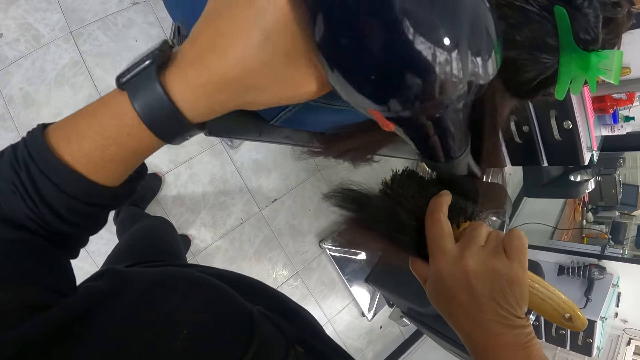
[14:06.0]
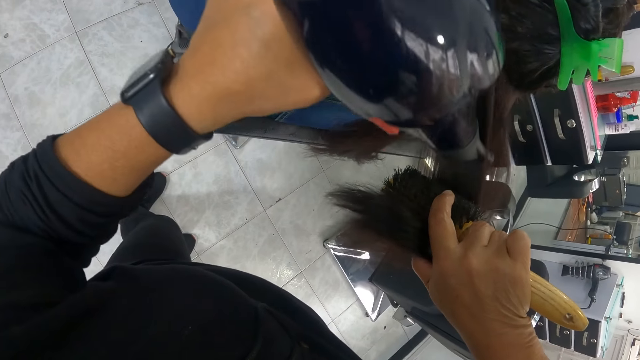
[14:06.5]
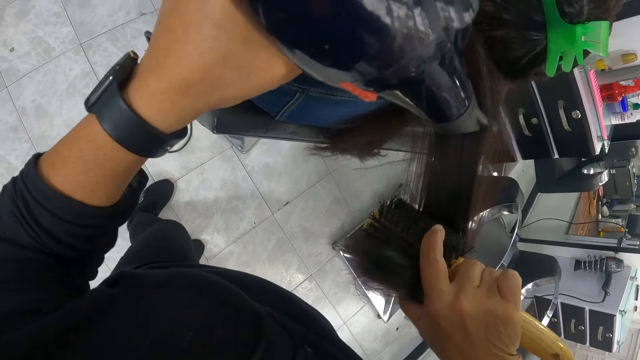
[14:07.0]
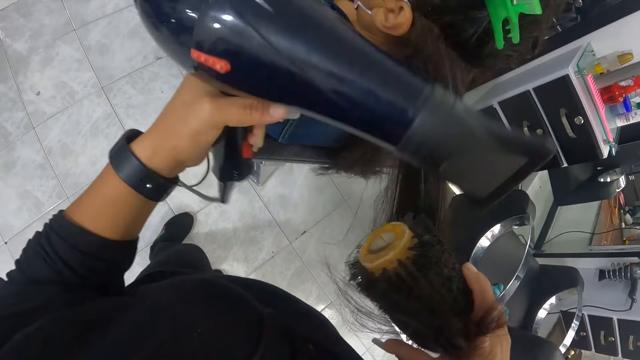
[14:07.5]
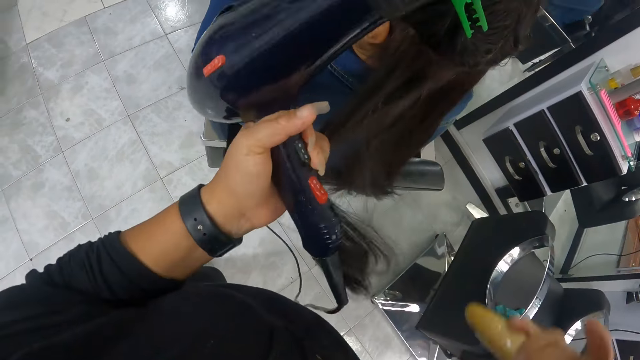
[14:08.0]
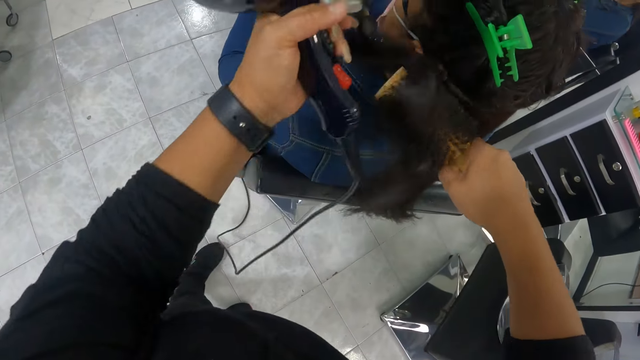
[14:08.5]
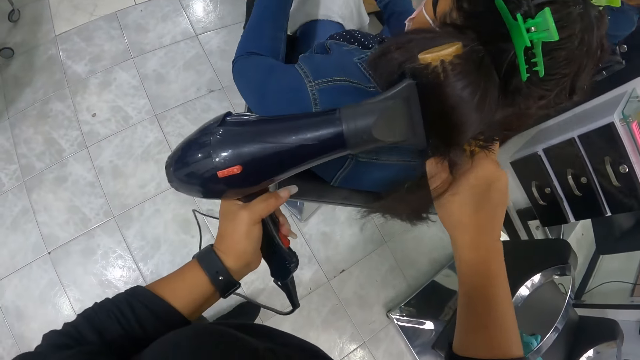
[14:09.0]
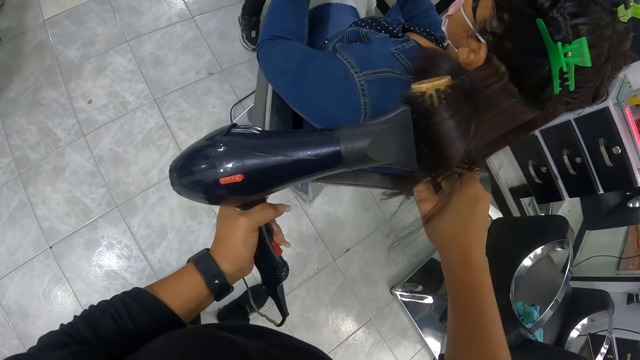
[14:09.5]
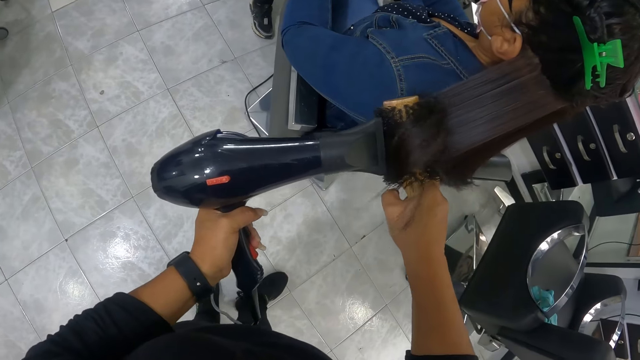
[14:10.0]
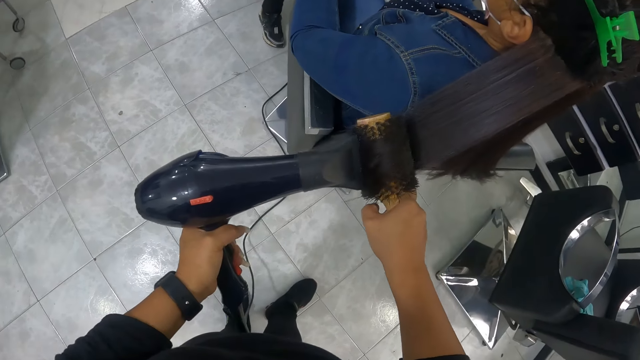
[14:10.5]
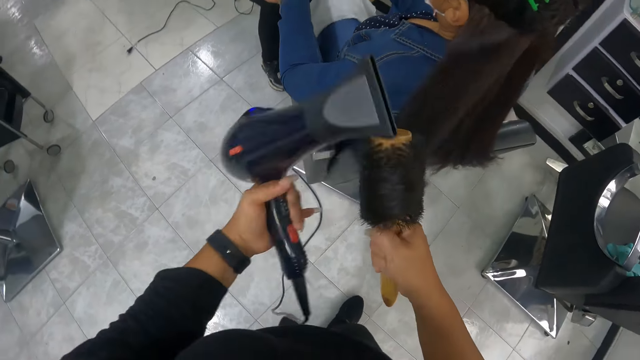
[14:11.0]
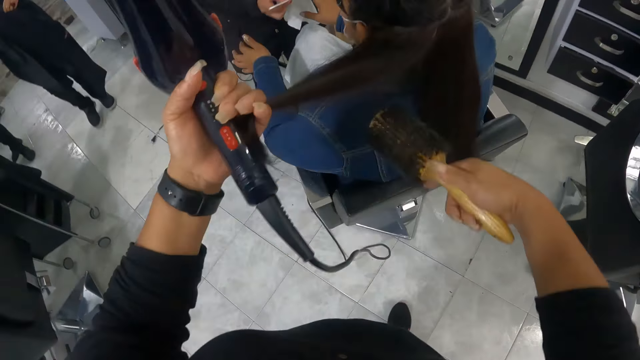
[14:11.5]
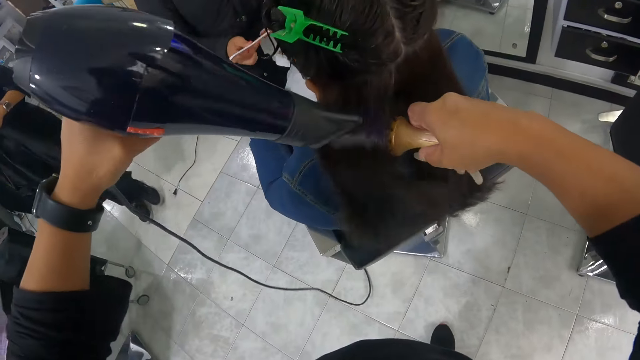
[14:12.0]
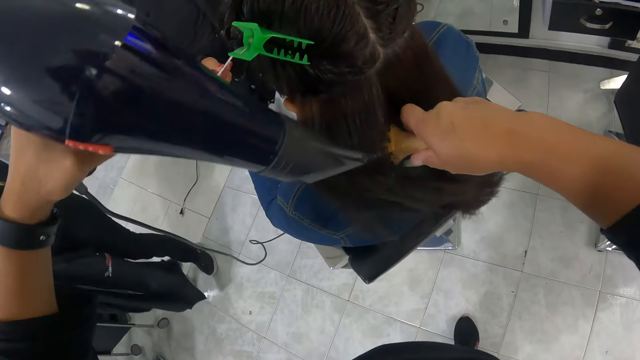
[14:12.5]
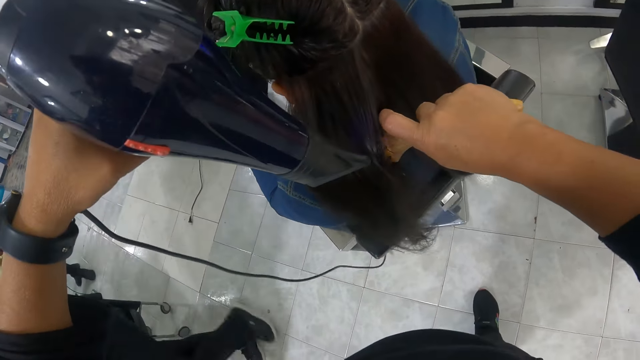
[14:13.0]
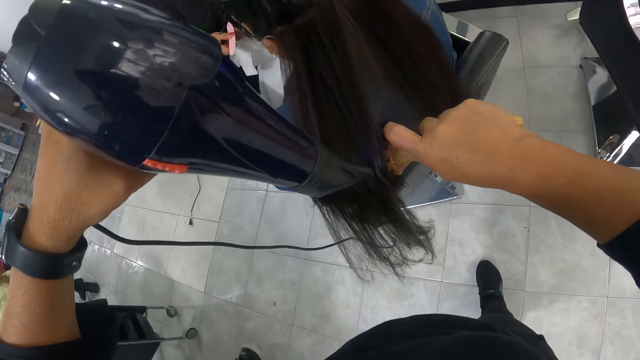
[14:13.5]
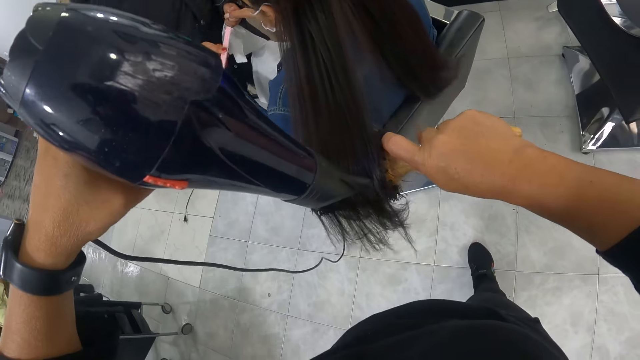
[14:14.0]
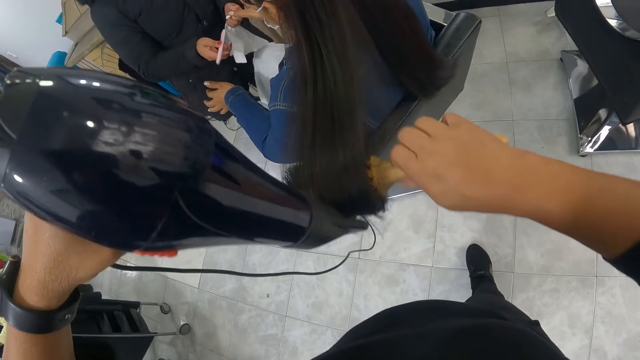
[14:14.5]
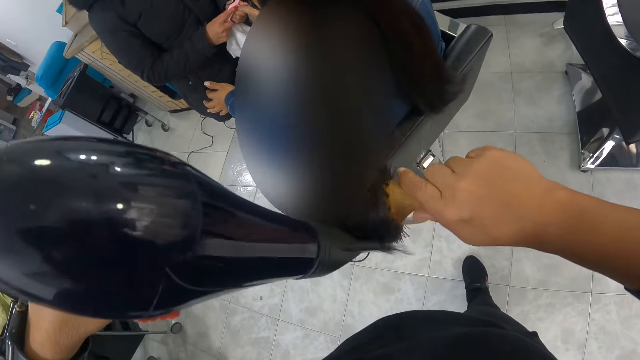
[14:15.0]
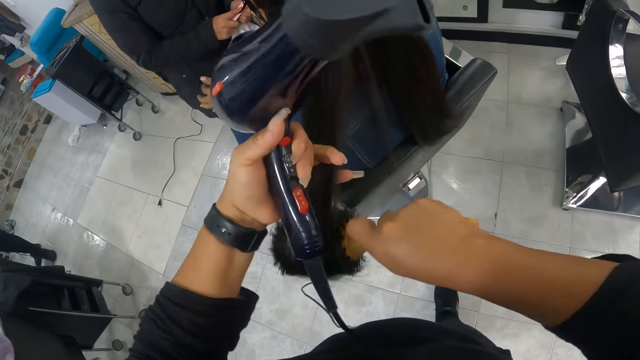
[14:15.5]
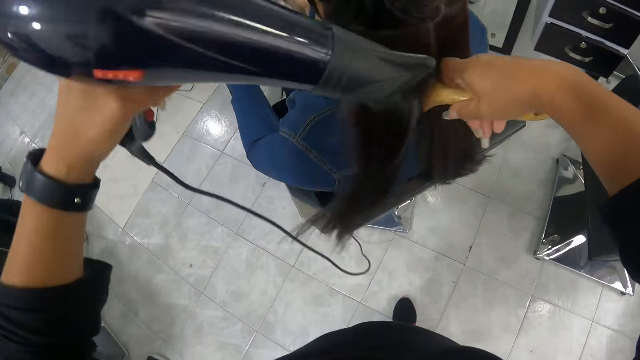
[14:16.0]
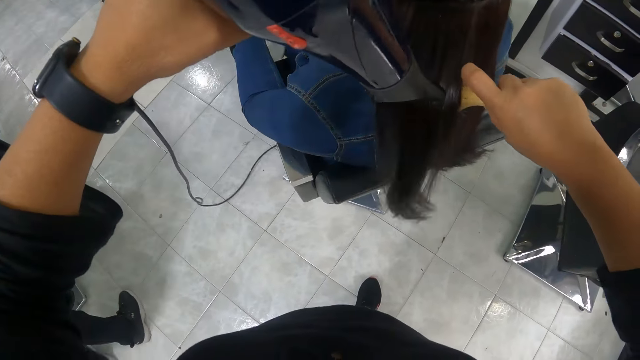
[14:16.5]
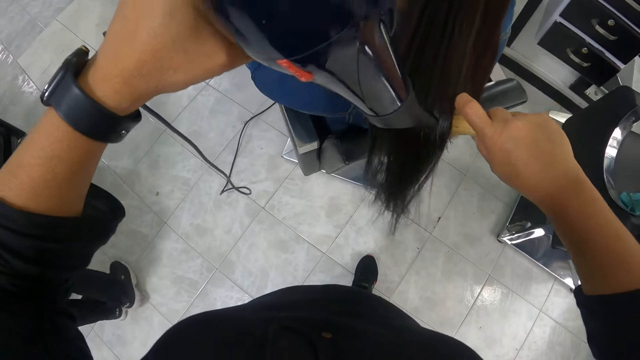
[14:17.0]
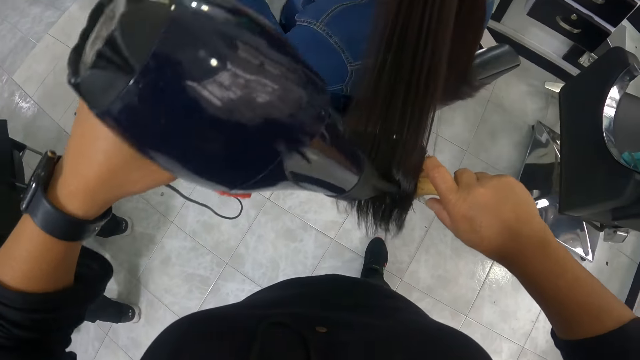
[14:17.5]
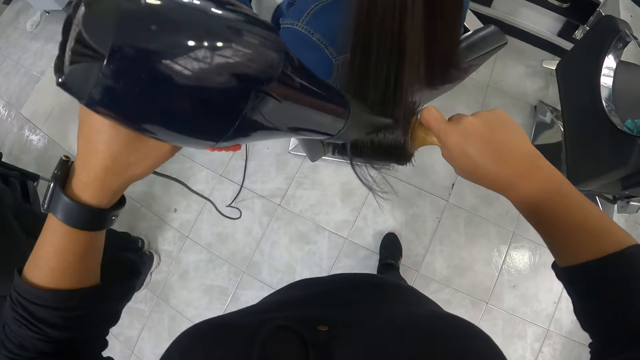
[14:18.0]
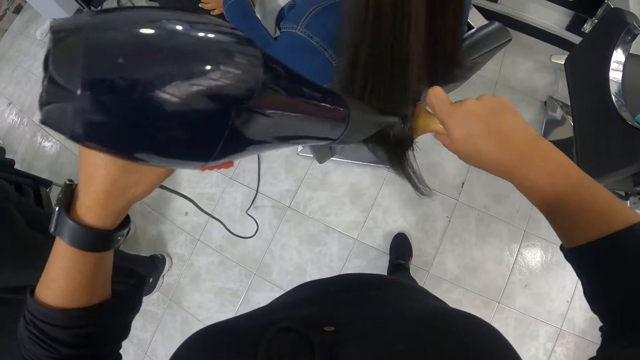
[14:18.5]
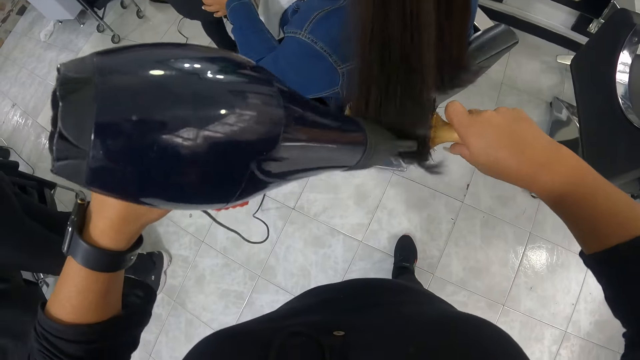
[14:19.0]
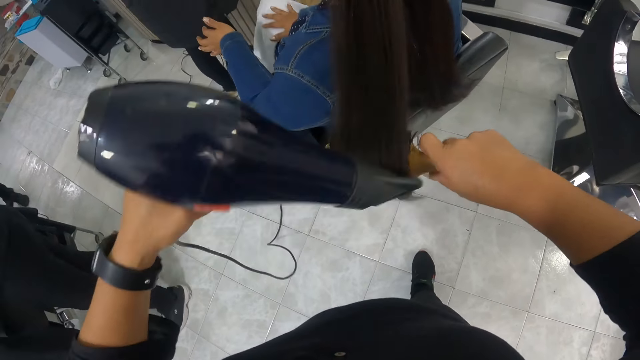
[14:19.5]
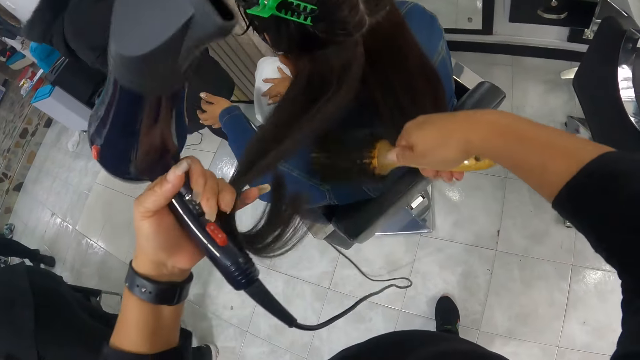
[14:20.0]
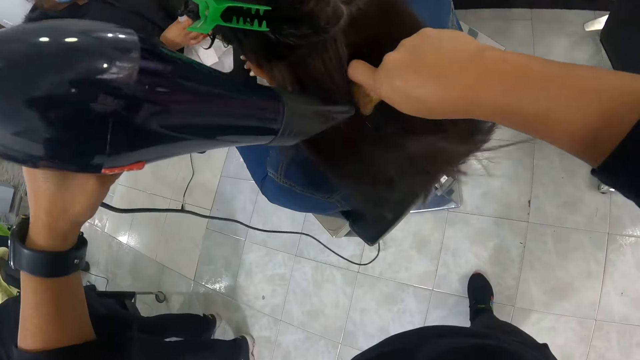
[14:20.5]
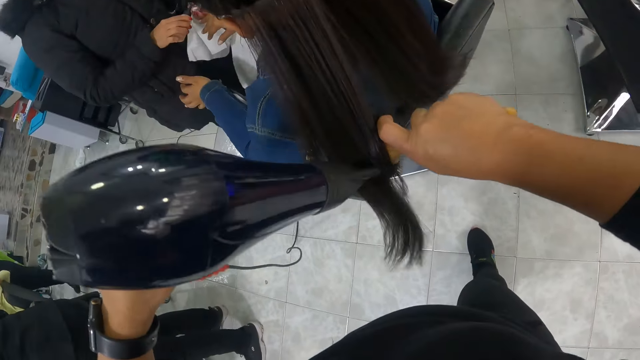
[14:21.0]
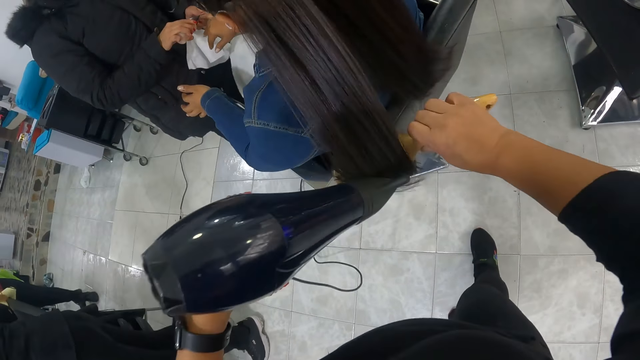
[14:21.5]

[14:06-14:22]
The camera wearer holds the hair of the woman on the chair with her left hand. She smoothens the hair of the woman on the chair with the brush in her right hand. She dries the hair of the woman on the chair with the hair dryer in her left hand. She holds the hair of the woman on the chair with her left hand. Someone makes nails for a lady. The camera wearer smoothens the hair of the woman on the chair with the brush in her right hand. She dries the hair of the woman on the chair with the hair dryer in her left hand. She holds the hair of the woman on the chair with her left hand. She dries the hair of the woman on the chair with the hair dryer in her left hand. She smoothens the hair of the woman on the chair with the brush in her right hand. She holds the hair of the woman on the chair with her left hand. She dries the hair of the woman on the chair with the hair dryer in her left hand. She smoothens the hair of the woman on the chair with the brush in her right hand.

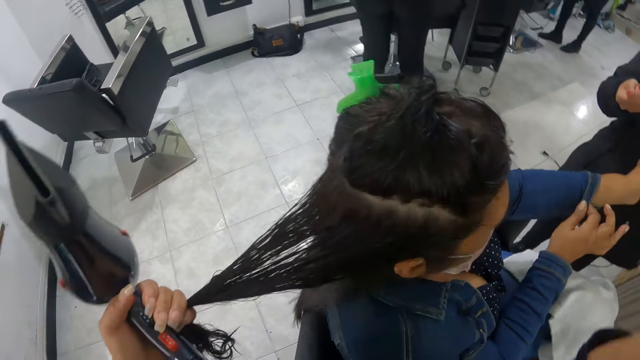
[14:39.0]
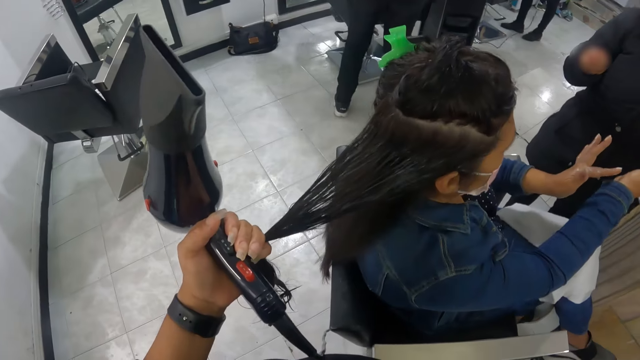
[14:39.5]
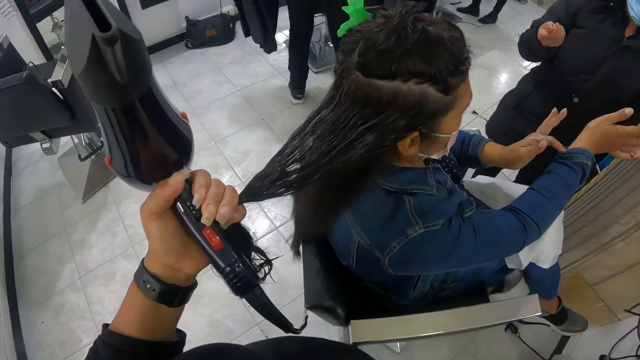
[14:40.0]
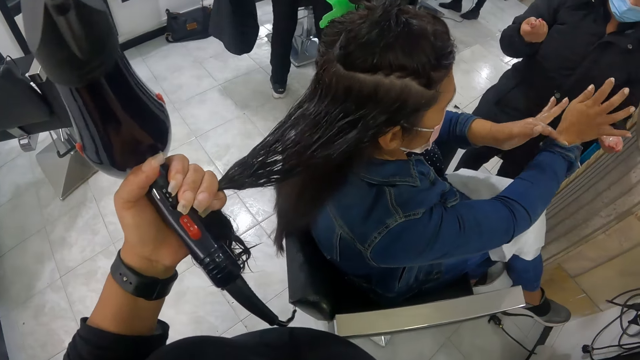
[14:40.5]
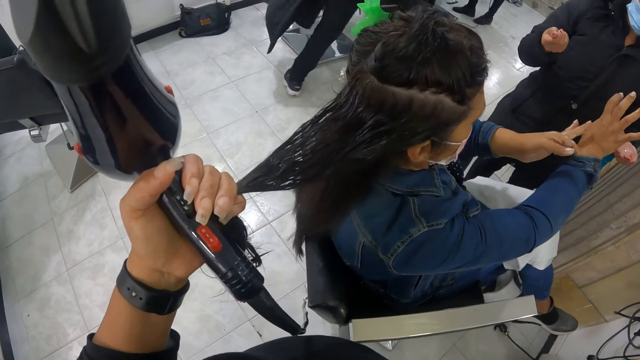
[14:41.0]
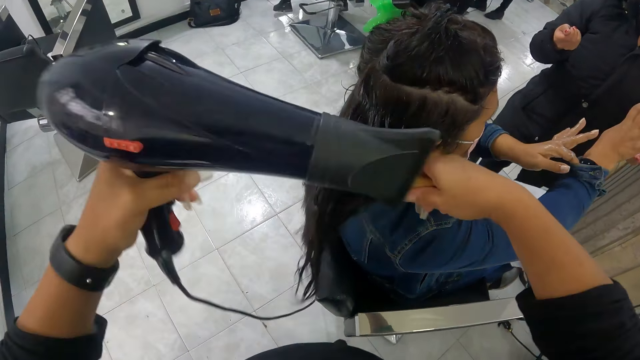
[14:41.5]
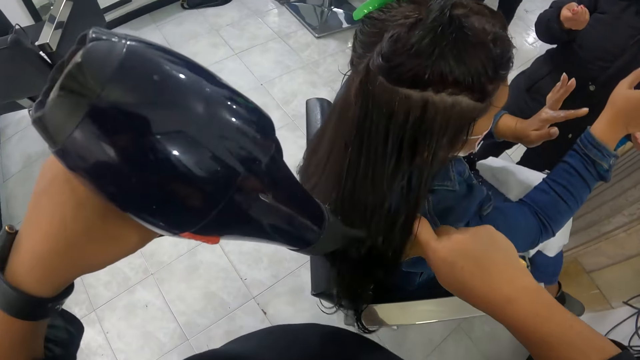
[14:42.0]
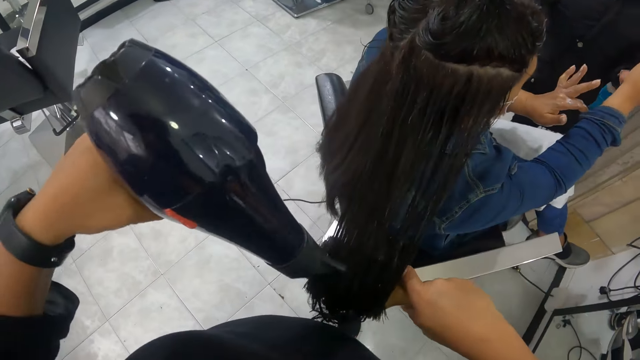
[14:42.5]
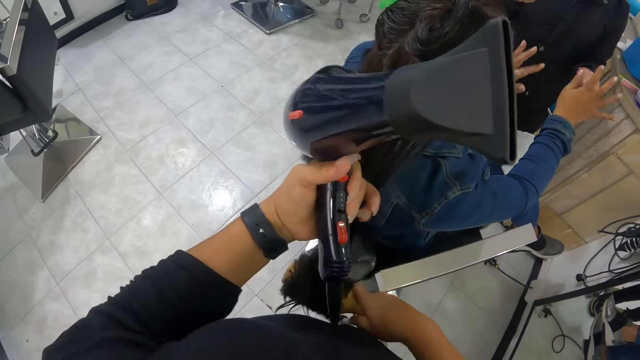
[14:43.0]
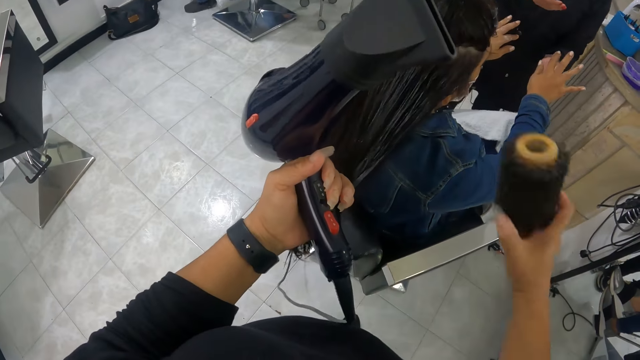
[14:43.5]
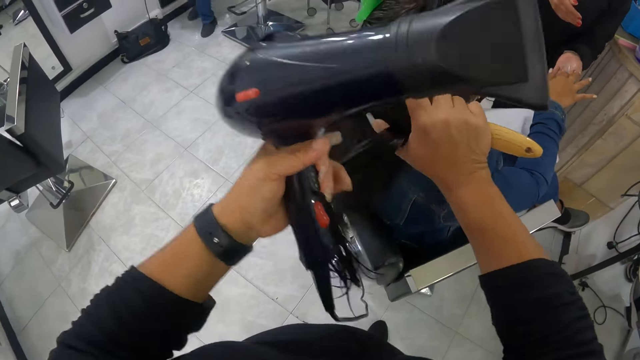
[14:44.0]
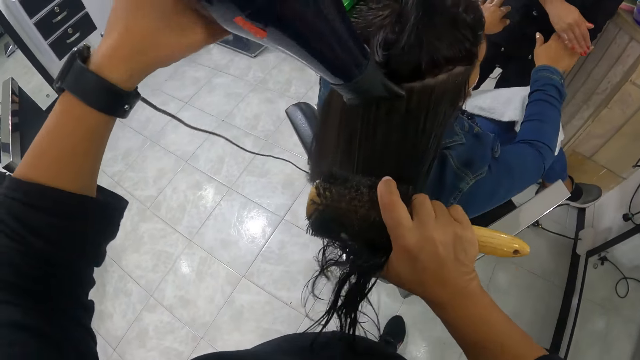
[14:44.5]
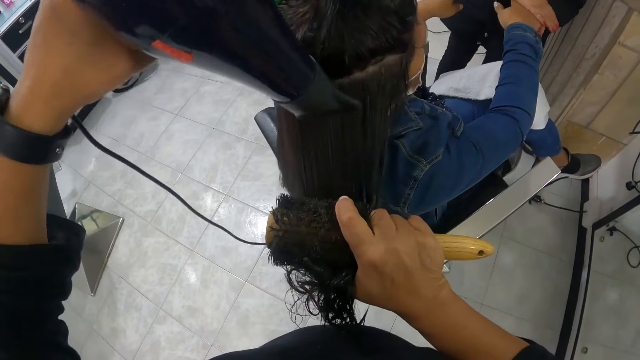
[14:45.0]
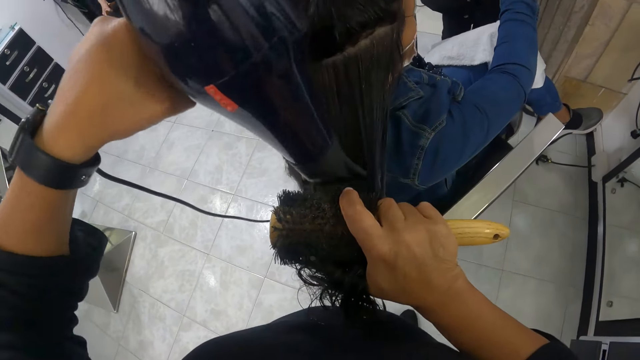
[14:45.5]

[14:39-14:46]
The camera wearer puts the wet hair on the other side. A lady touches her sleeves. The camera wearer smoothens the hair of the woman on the chair with the brush in her right hand. She dries the hair of the woman on the chair with the hair dryer in her left hand. She holds the hair of the woman on the chair with her left hand. She smoothens the hair of the woman on the chair with the brush in her right hand. She dries the hair of the woman on the chair with the hair dryer in her left hand. A person applies oil on the lady's hands.
